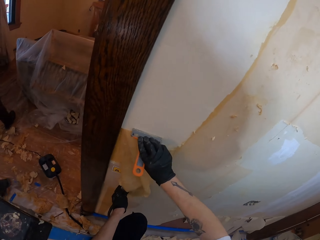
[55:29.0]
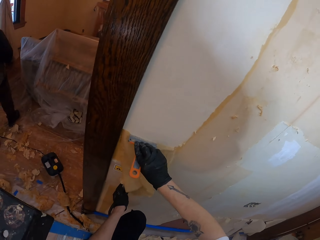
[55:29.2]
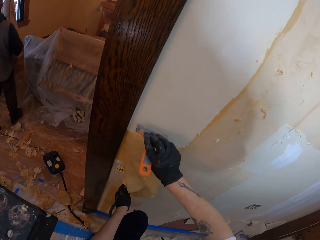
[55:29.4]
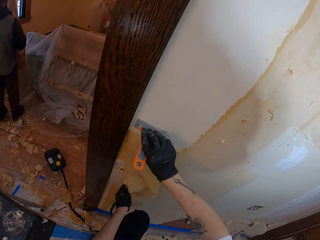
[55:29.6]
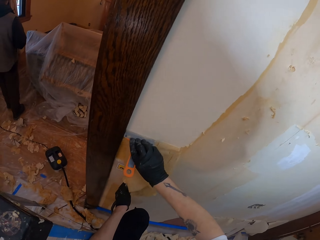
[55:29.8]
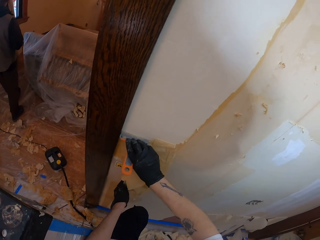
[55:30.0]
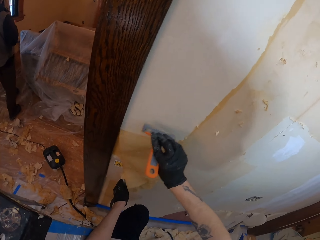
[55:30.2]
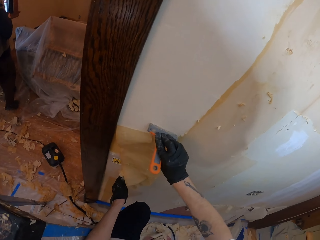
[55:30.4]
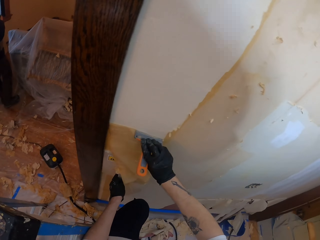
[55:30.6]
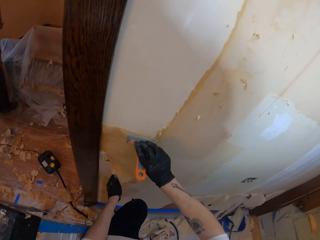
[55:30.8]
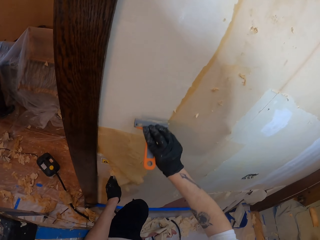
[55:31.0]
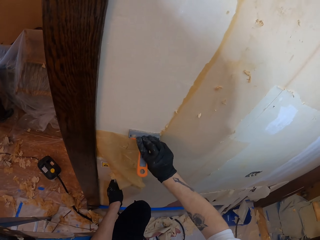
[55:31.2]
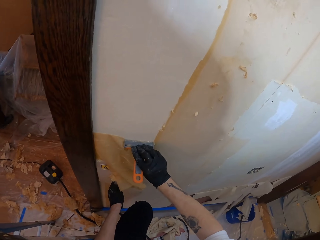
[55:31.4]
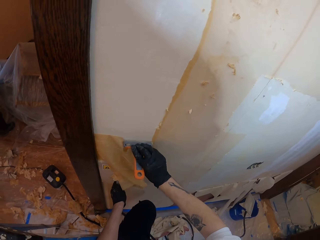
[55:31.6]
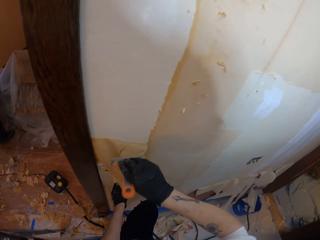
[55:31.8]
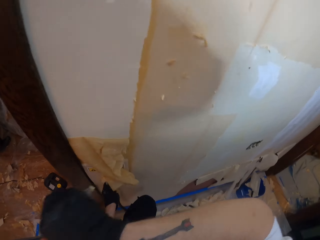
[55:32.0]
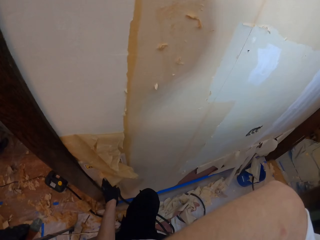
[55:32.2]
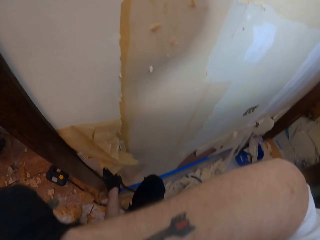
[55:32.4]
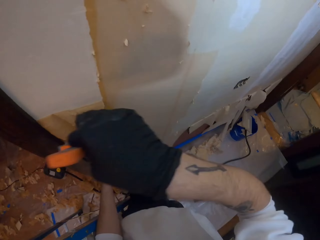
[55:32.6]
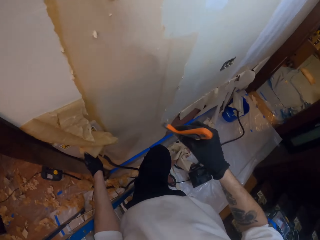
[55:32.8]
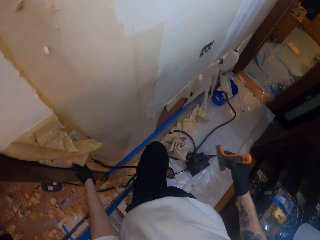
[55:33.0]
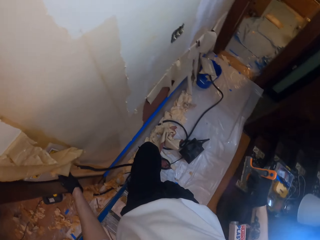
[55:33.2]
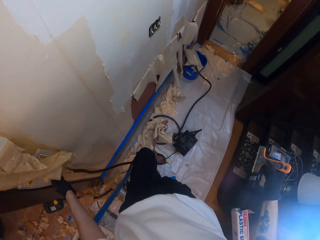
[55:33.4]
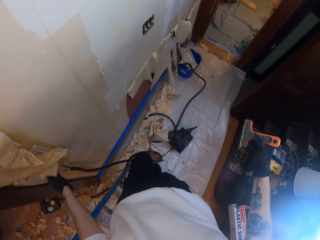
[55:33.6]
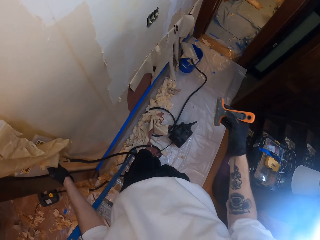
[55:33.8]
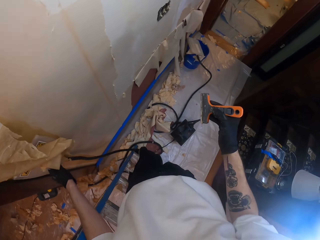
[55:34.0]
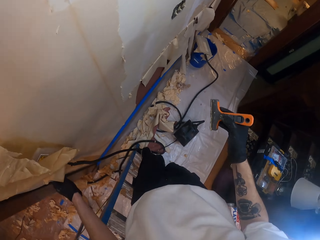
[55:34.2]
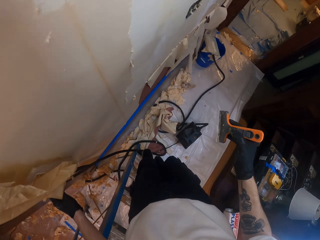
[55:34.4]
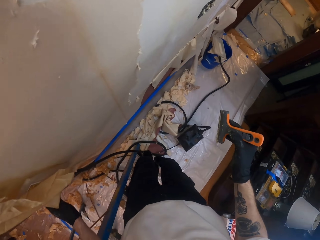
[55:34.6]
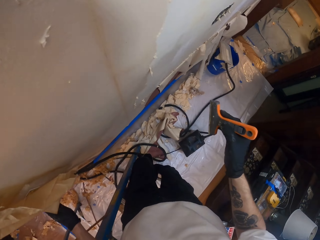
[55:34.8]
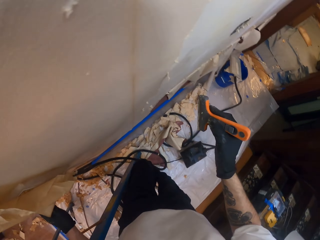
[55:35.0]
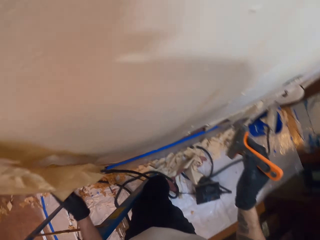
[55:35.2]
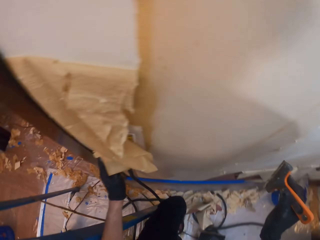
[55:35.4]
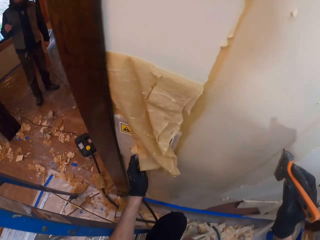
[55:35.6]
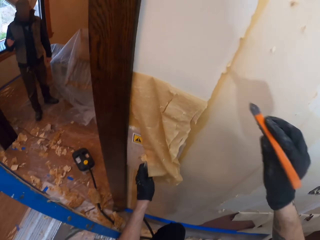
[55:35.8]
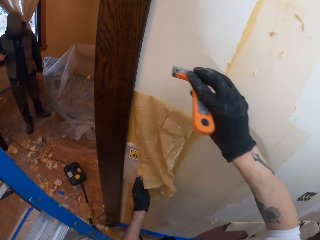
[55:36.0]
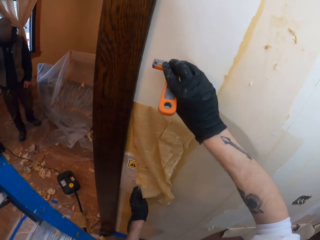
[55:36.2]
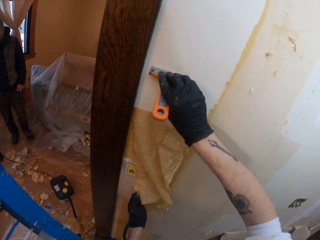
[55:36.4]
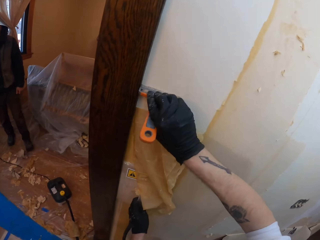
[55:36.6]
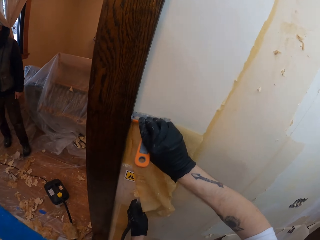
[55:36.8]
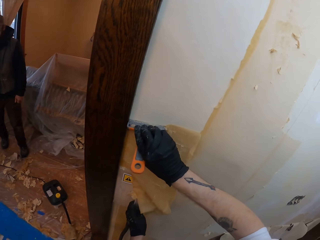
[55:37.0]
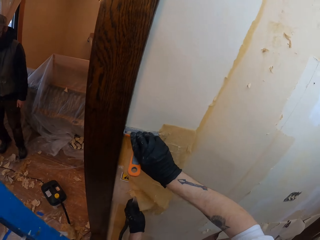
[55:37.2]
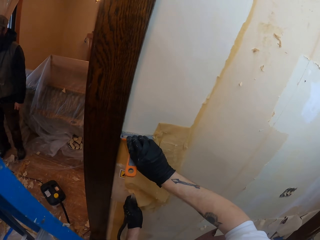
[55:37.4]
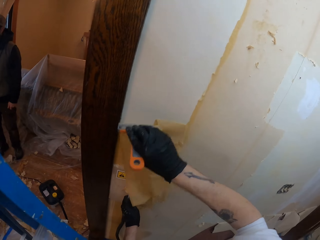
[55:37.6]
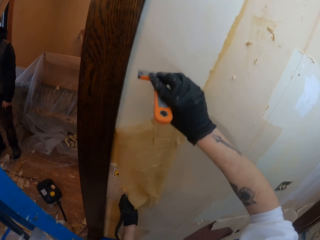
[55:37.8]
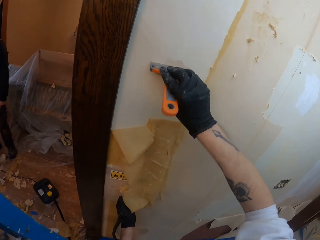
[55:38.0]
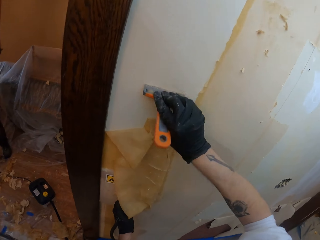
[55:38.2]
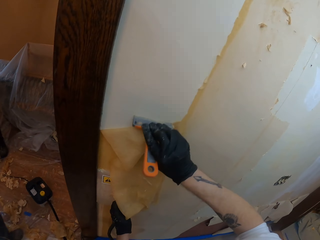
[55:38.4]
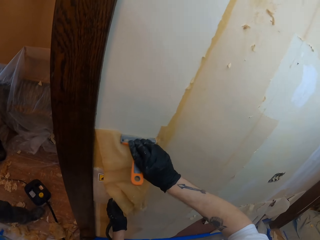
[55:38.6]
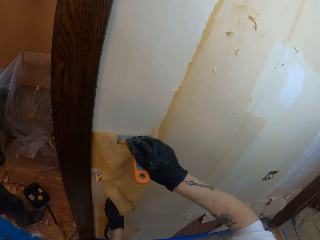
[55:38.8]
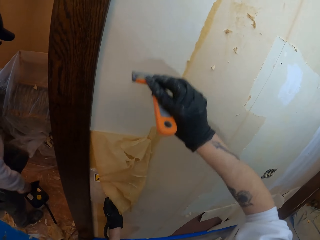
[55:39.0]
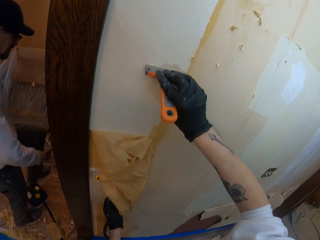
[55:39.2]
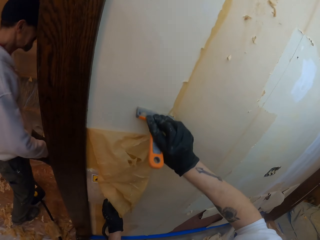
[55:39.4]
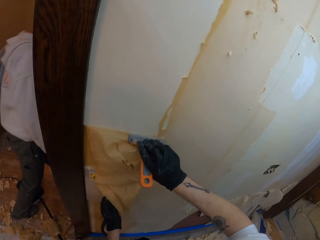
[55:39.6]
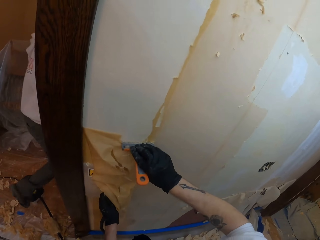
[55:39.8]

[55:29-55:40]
The camera wearer rubs his face with his hand. He climbs down the ladder. He removes the paint from the wall with a scraper.

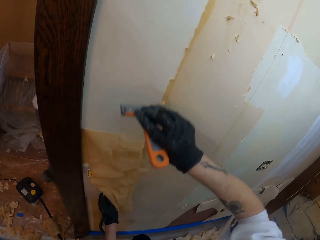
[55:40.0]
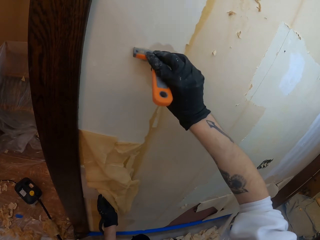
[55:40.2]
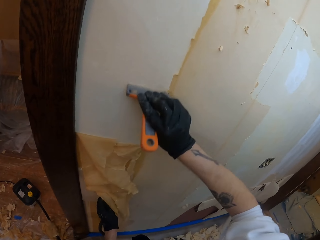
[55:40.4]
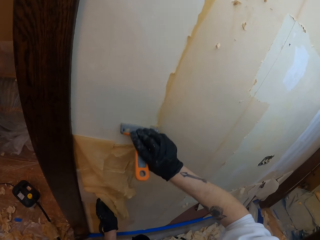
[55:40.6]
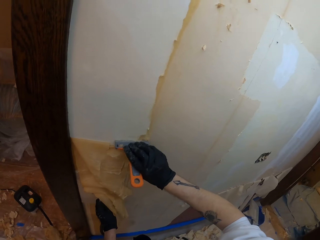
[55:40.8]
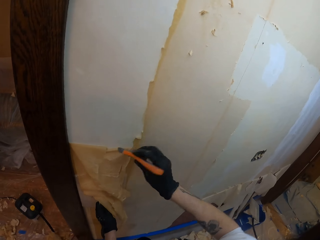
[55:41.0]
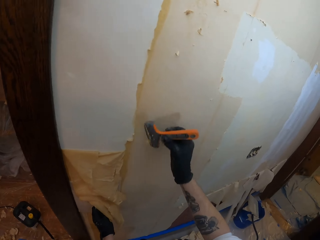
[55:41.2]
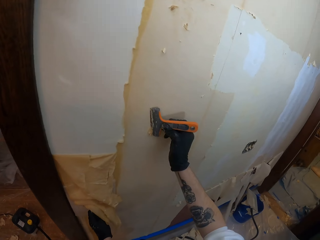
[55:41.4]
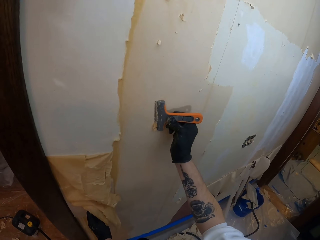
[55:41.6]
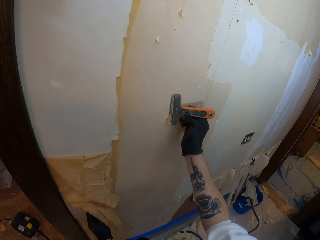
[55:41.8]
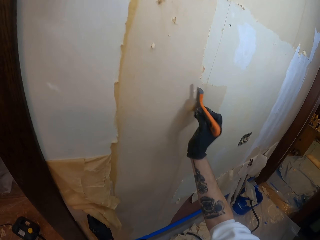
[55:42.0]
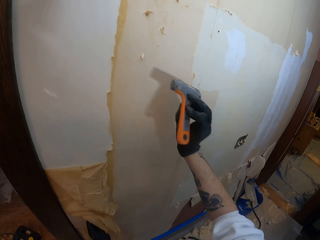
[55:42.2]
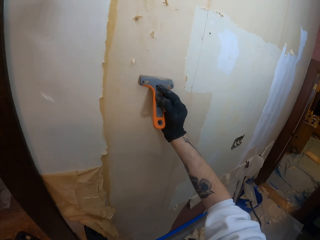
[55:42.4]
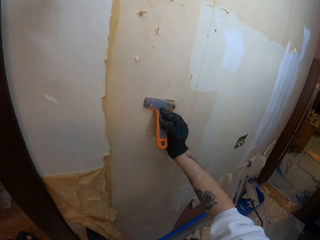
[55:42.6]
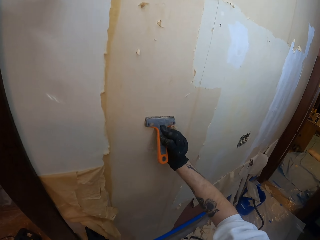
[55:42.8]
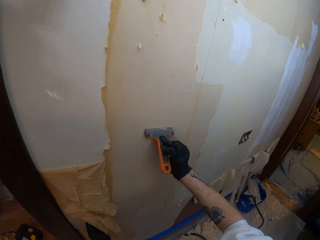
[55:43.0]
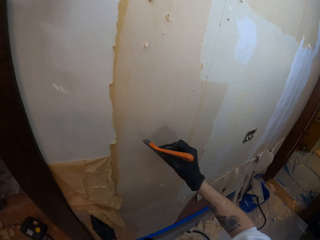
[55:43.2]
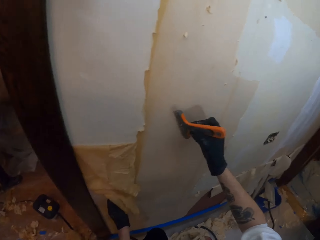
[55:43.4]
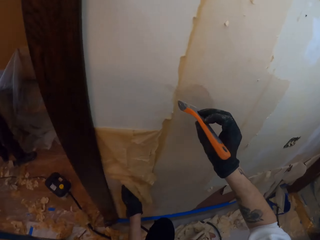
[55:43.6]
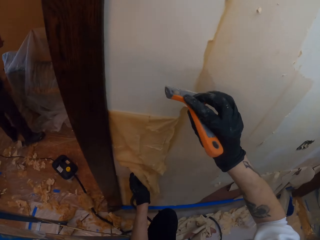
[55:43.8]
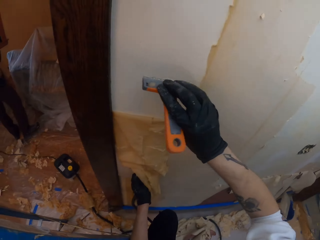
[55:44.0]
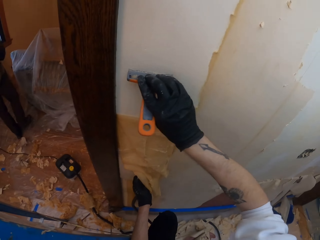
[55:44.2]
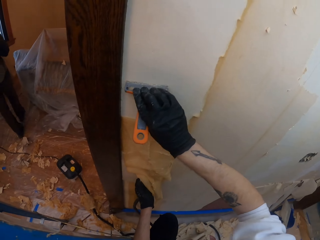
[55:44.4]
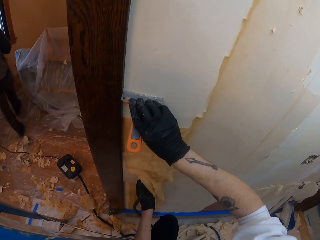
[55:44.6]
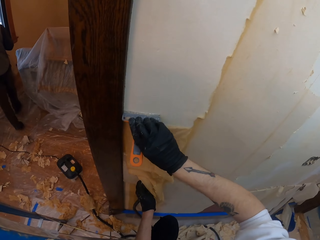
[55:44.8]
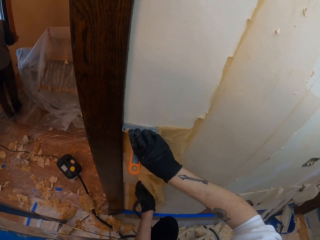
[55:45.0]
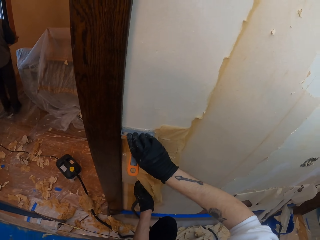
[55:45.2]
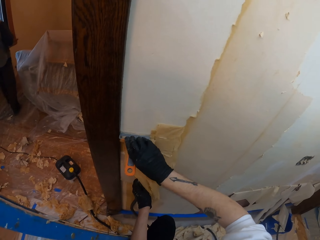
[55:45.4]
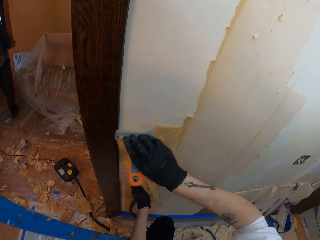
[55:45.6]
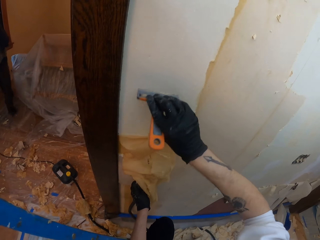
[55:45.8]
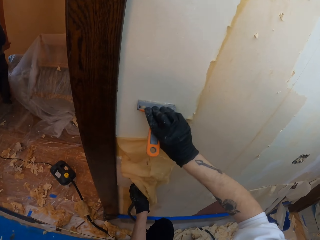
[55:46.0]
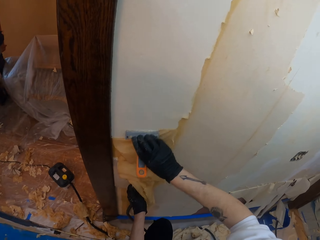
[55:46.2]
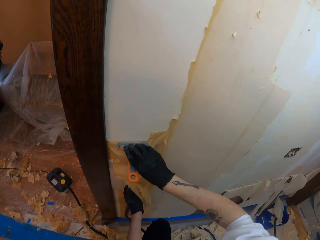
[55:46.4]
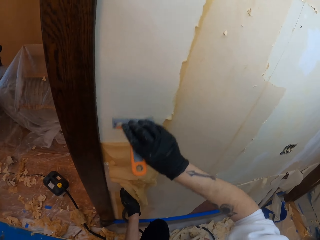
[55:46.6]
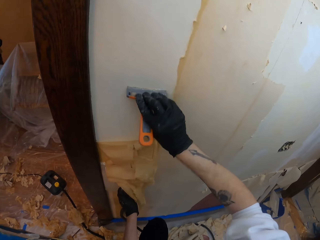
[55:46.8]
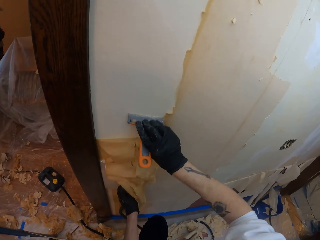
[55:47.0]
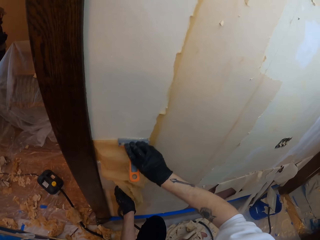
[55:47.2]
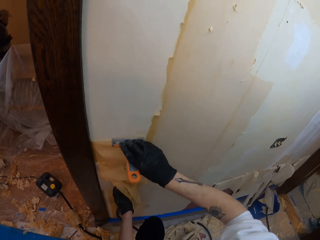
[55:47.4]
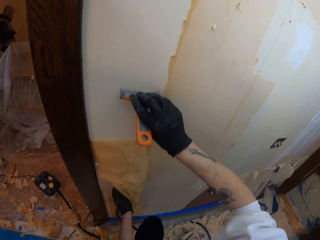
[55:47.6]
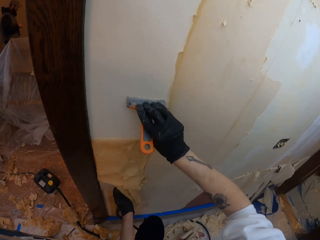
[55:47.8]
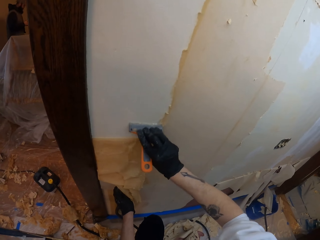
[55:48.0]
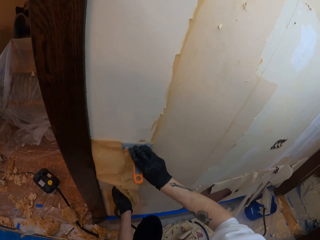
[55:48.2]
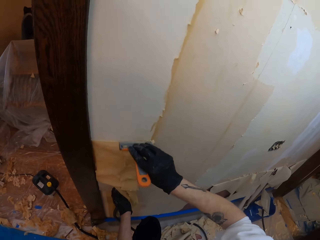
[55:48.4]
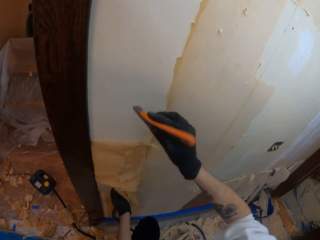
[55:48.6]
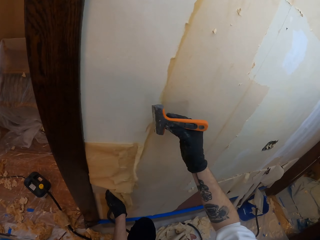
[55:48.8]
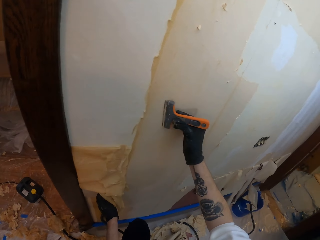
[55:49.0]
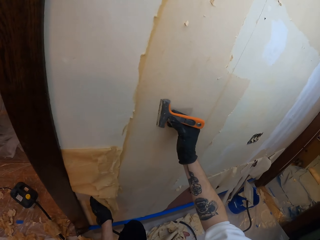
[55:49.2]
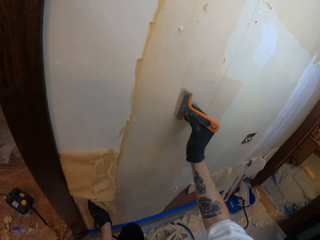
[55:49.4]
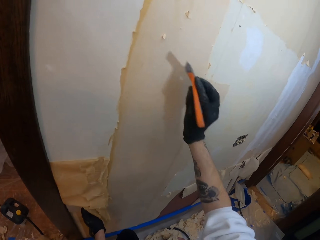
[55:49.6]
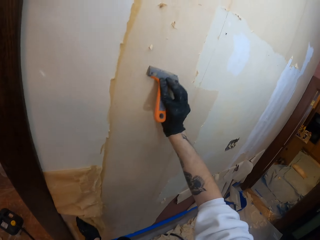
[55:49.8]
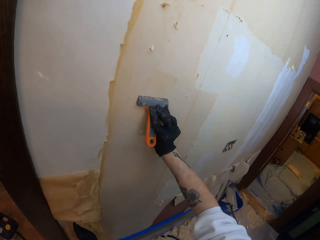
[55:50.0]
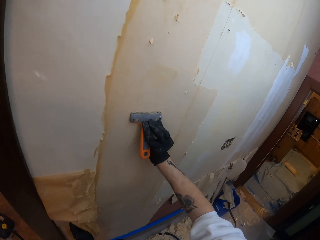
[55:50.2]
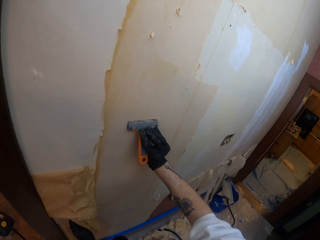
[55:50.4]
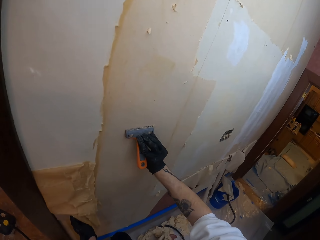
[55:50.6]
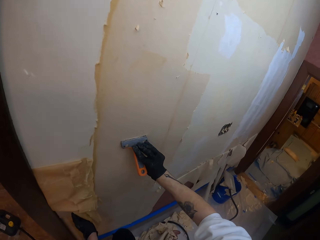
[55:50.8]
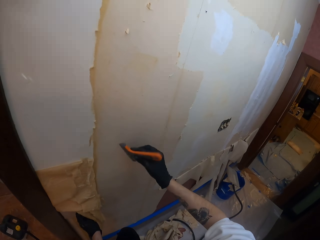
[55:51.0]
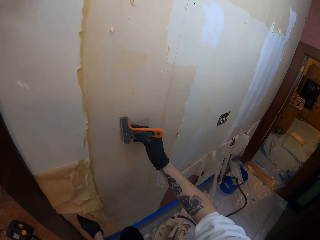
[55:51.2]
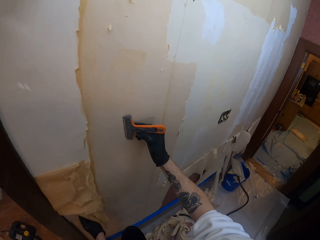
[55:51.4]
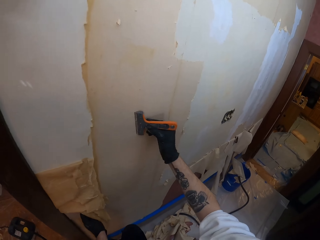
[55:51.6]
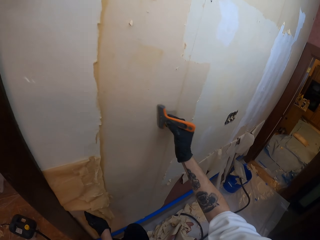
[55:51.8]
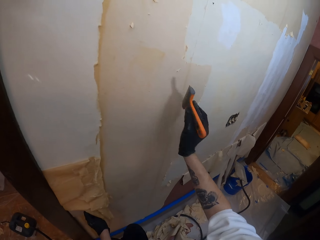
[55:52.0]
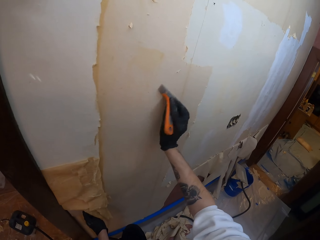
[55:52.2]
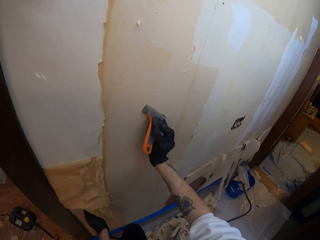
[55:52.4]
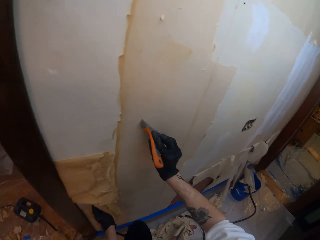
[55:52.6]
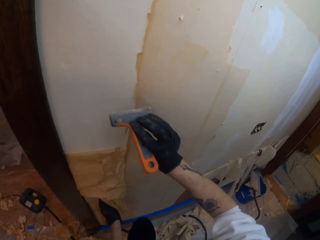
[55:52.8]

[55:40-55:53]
The camera wearer rubs the scraper on the wall. They remove the sticky paste on the scraper. They remove the paint from the wall with the scraper. They remove the sticky paste on the scraper. They rub the scraper on the wall.
